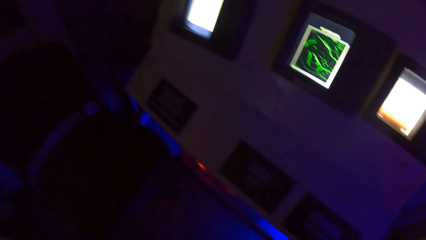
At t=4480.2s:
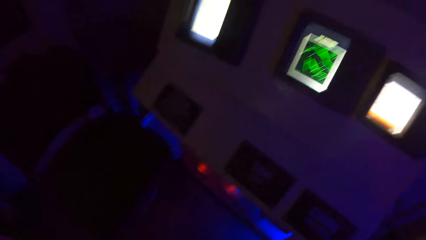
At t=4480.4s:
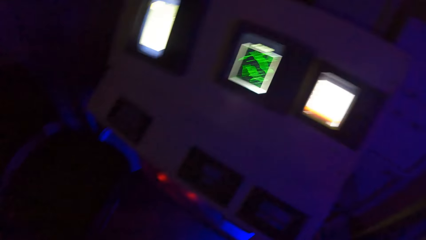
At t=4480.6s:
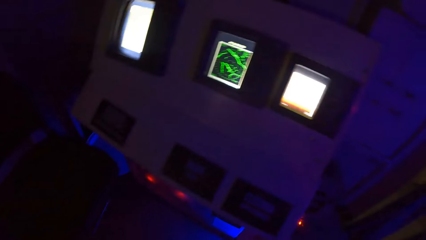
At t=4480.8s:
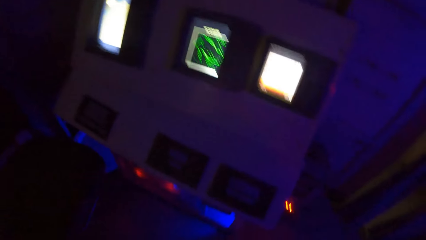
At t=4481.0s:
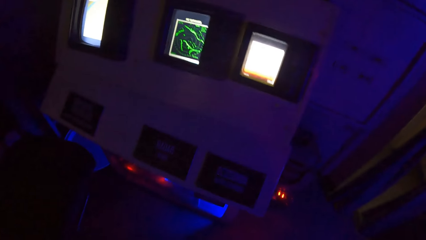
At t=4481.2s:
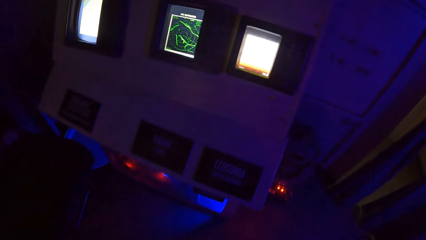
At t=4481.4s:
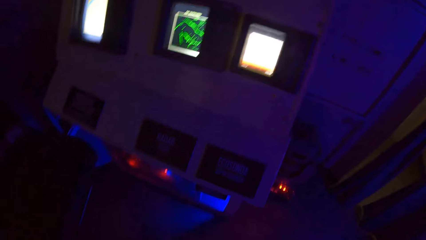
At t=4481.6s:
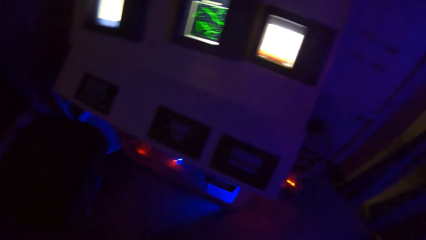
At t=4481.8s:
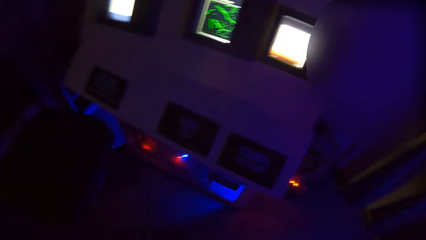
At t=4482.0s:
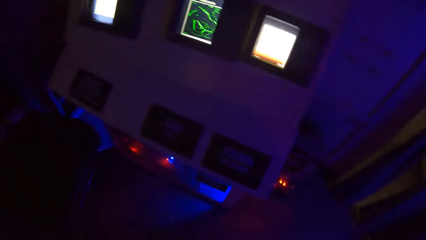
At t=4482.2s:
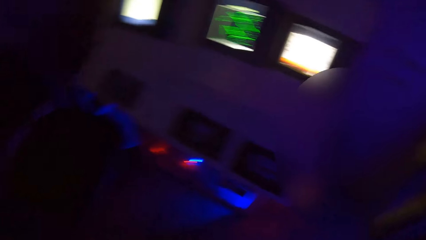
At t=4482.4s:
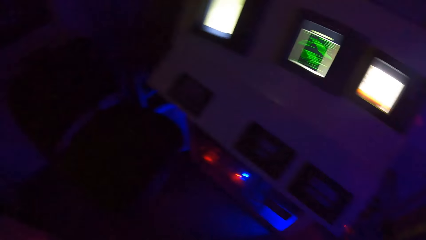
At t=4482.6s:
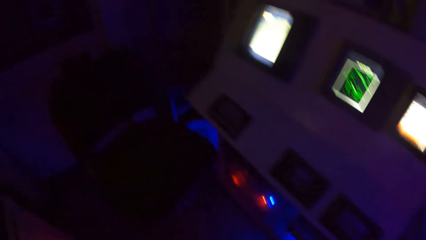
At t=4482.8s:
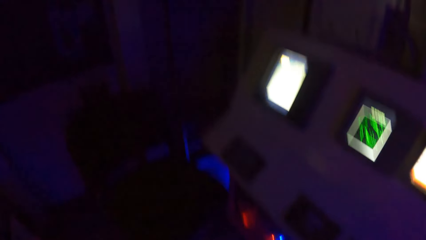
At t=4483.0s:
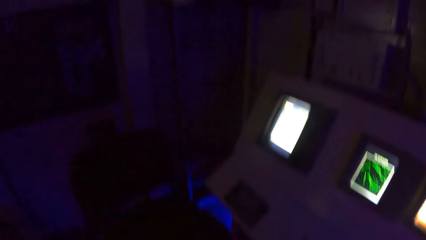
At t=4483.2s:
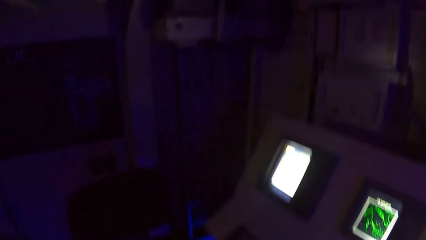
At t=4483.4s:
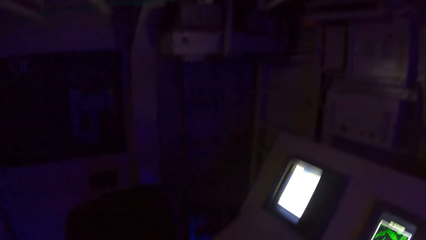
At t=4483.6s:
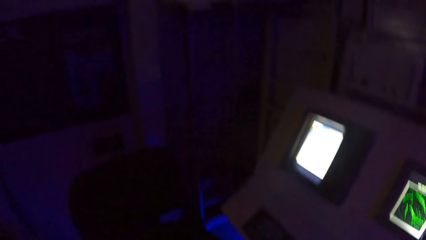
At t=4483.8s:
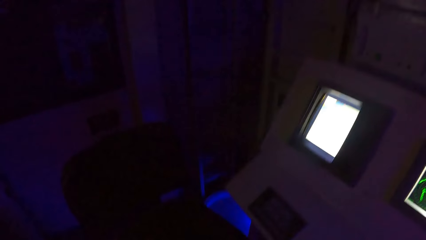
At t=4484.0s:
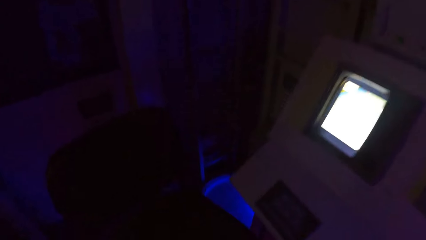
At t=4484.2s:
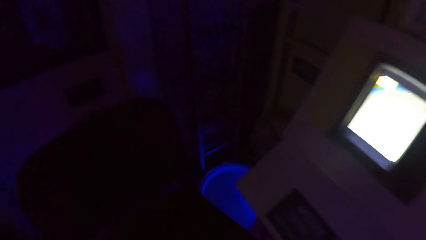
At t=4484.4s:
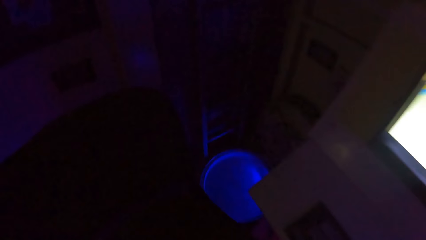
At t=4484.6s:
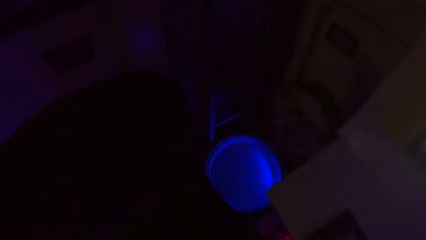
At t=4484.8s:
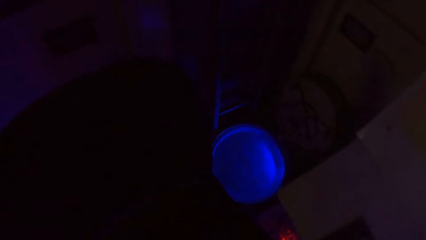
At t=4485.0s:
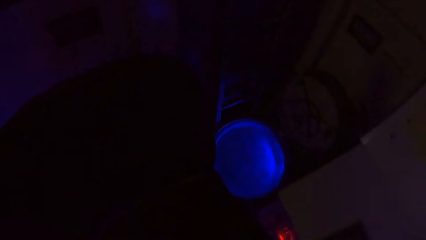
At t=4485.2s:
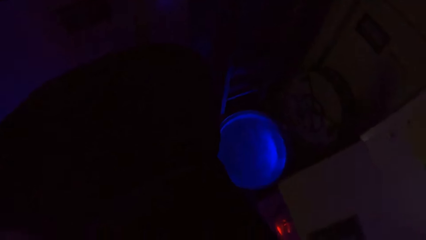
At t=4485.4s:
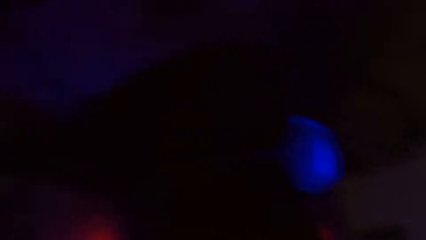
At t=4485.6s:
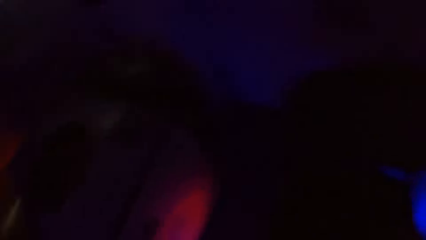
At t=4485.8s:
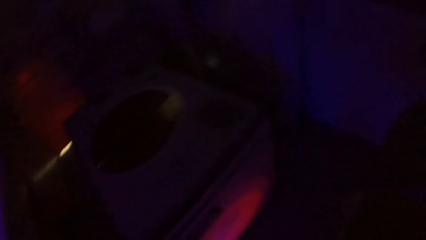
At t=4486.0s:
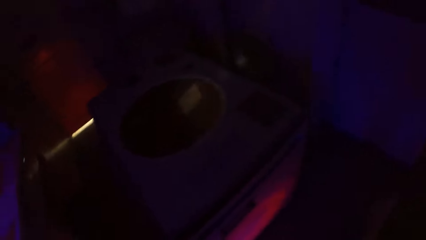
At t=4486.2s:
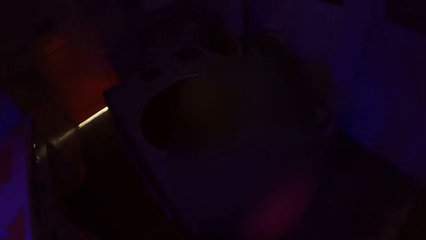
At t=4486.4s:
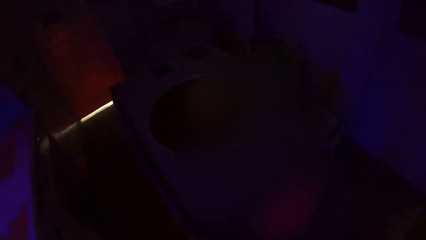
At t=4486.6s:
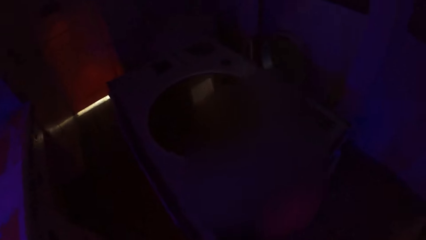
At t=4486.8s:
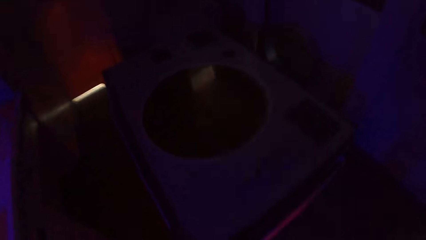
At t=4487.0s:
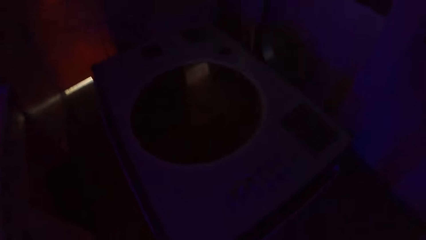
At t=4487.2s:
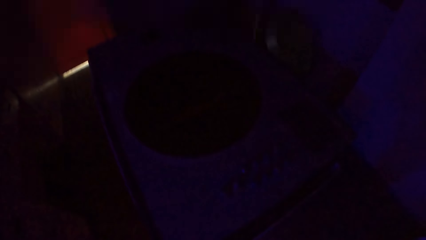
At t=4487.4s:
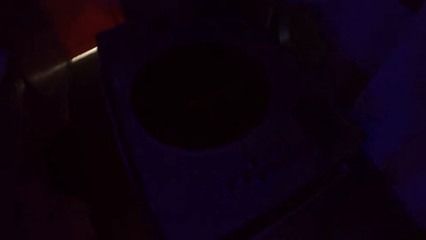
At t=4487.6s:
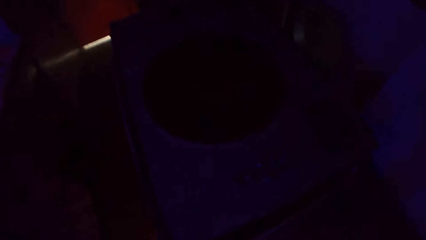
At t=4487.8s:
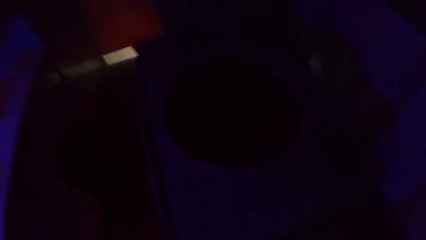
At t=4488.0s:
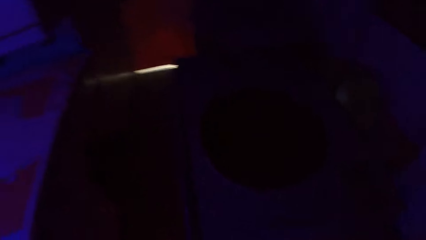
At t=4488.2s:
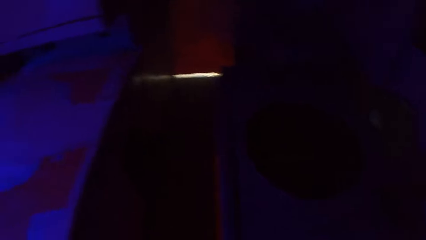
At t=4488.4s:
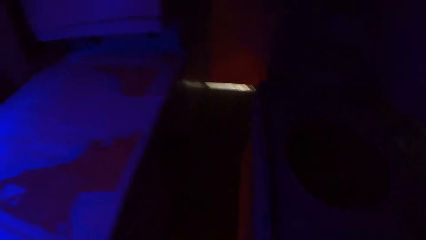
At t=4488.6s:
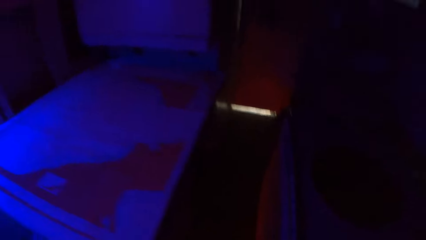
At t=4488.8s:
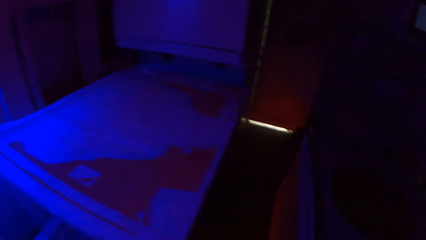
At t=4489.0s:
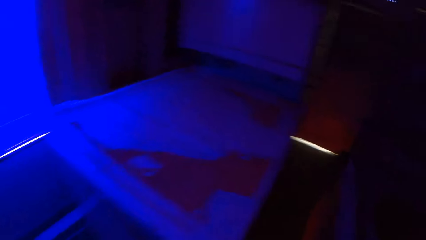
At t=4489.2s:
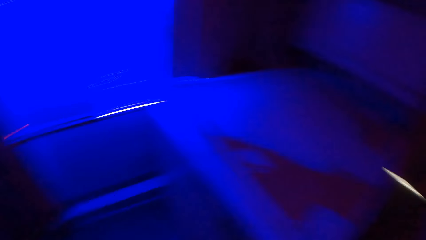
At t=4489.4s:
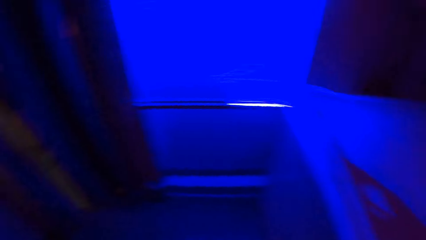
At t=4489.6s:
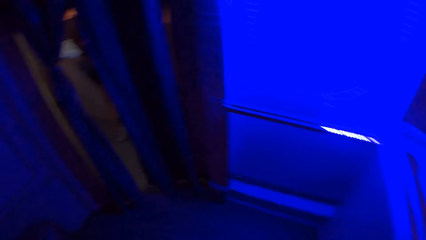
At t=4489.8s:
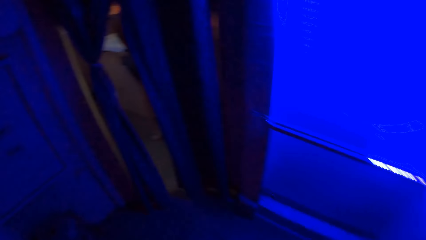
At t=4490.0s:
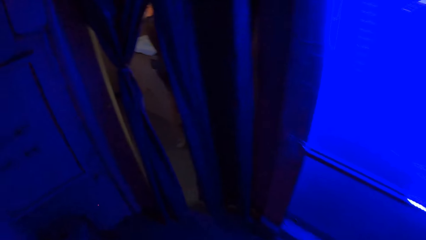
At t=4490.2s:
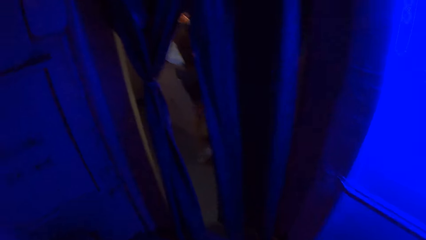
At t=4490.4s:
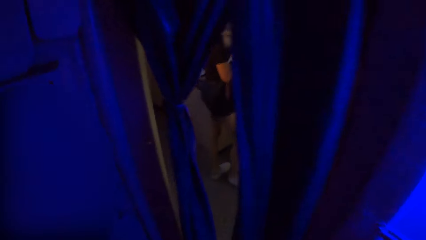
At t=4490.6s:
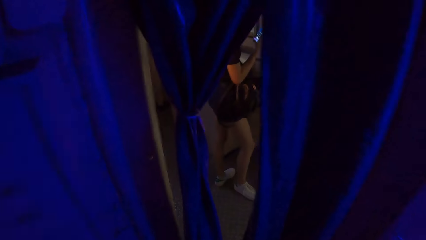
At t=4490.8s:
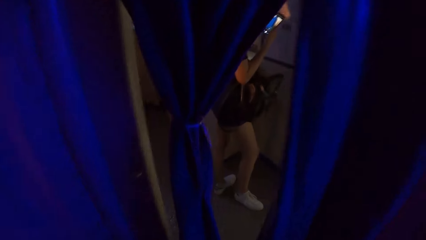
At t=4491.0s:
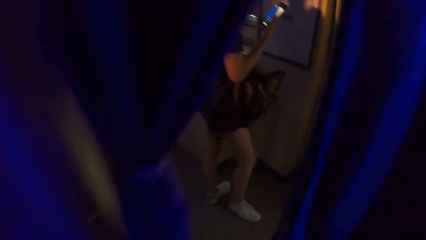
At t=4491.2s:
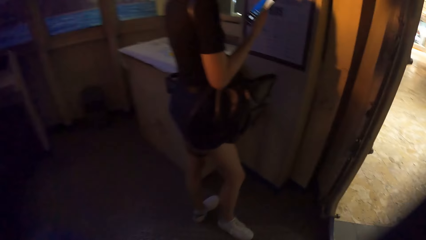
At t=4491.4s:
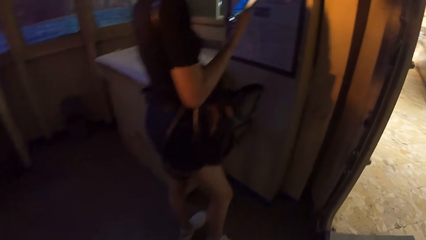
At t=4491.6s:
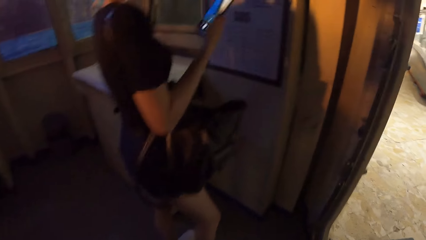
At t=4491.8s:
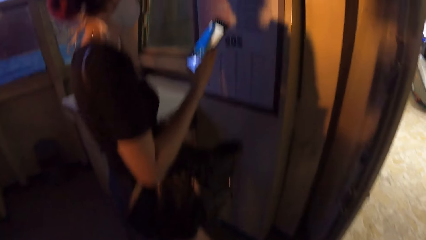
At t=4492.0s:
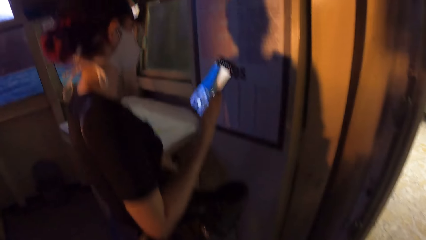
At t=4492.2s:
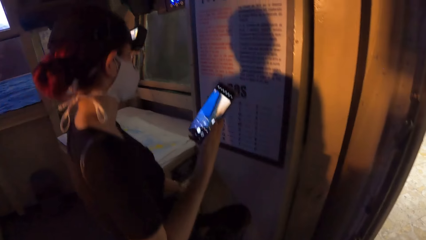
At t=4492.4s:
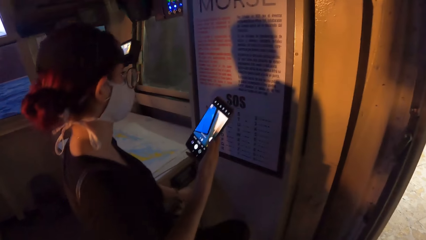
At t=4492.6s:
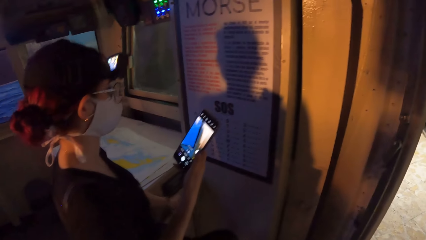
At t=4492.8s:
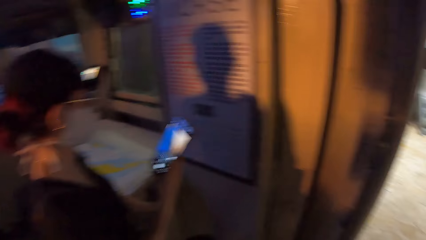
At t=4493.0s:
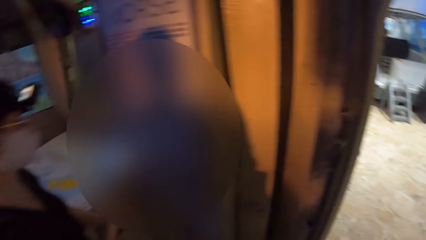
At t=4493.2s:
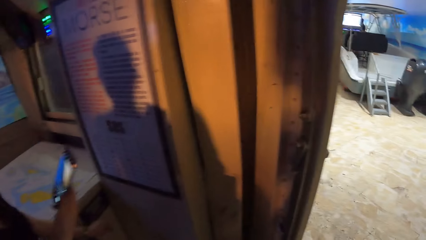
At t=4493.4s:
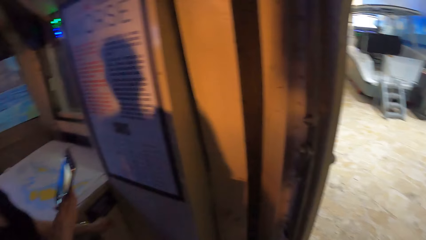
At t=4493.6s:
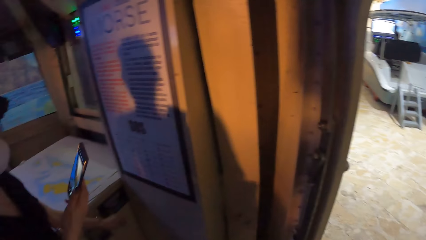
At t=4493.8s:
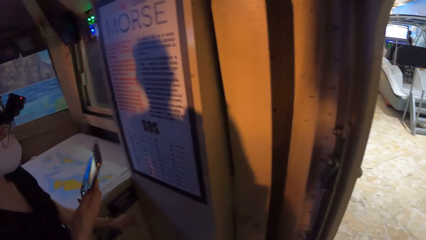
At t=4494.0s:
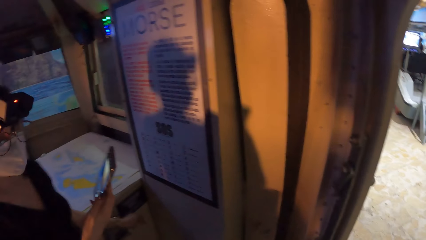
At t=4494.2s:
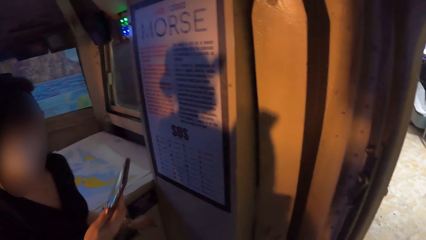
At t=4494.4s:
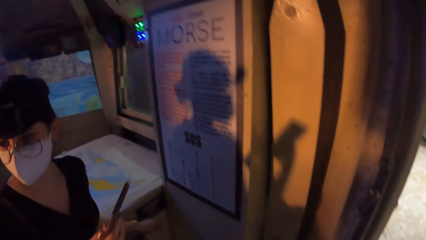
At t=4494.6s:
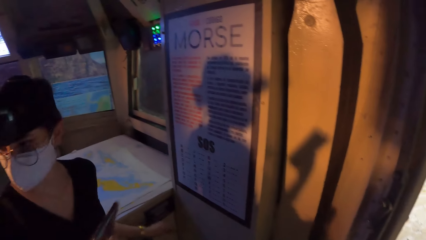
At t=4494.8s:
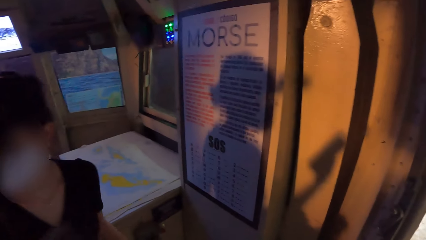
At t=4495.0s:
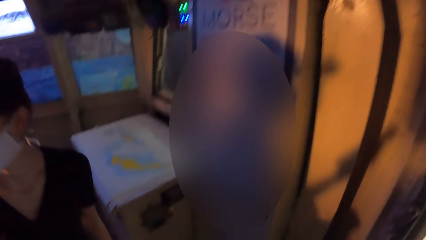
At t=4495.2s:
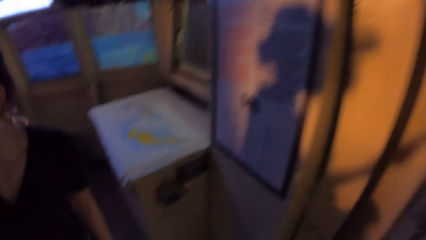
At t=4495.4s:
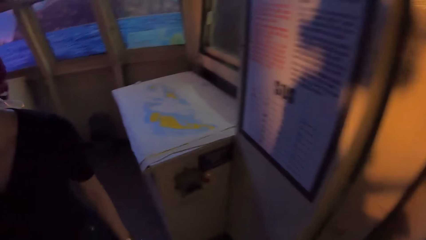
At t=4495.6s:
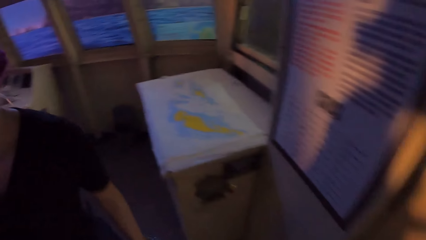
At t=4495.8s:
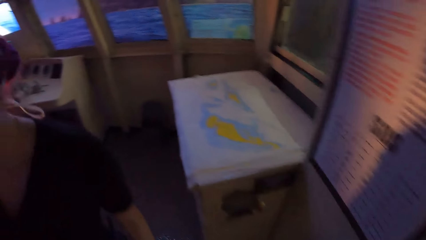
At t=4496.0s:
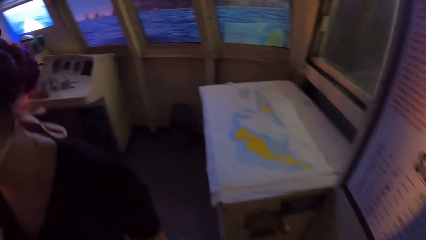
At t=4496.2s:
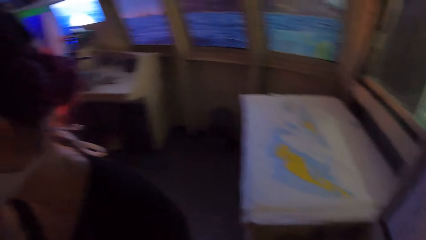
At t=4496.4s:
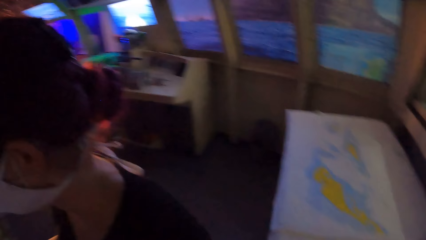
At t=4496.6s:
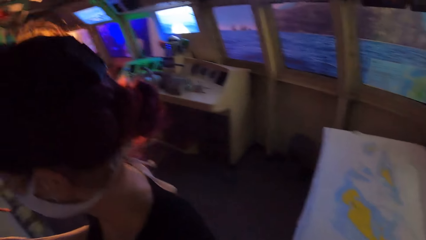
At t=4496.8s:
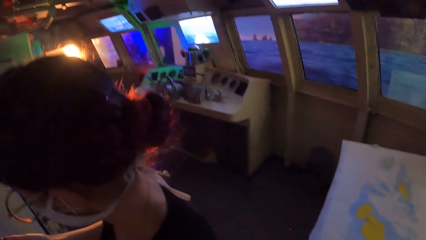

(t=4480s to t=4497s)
The woman holds the backpack with her left hand and holds a phone with her right hand. The camera wearer walks out of the room.
